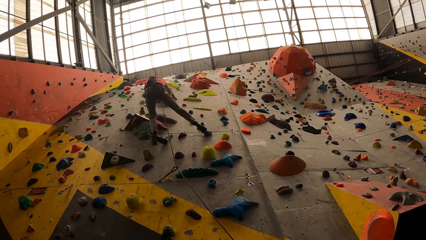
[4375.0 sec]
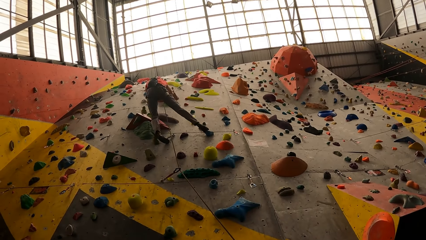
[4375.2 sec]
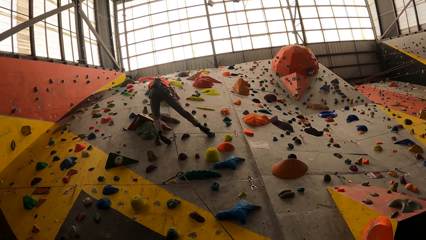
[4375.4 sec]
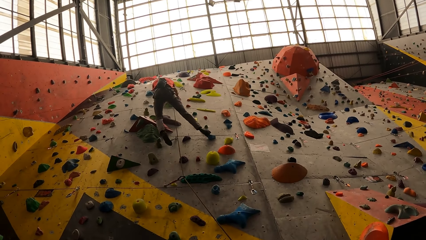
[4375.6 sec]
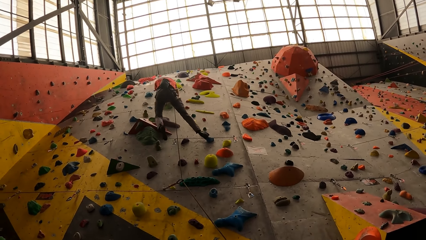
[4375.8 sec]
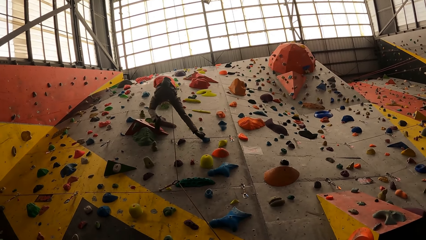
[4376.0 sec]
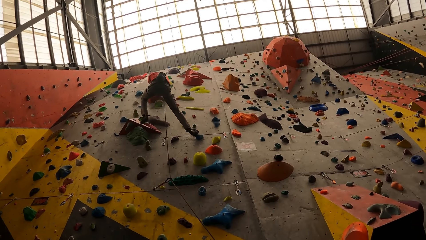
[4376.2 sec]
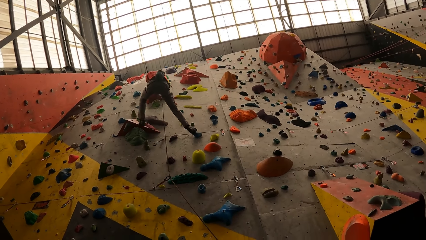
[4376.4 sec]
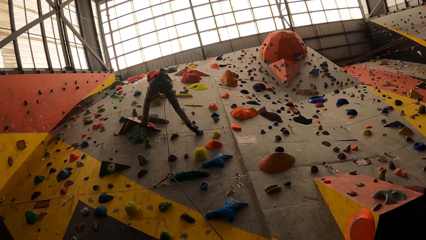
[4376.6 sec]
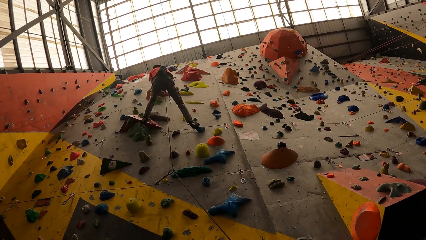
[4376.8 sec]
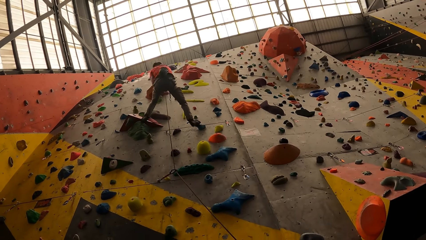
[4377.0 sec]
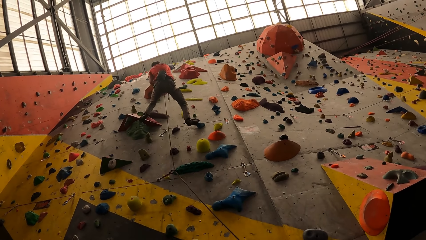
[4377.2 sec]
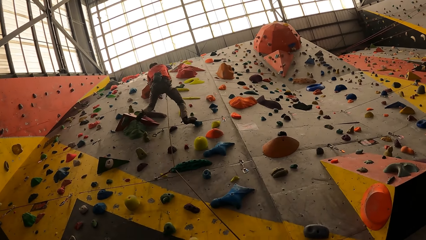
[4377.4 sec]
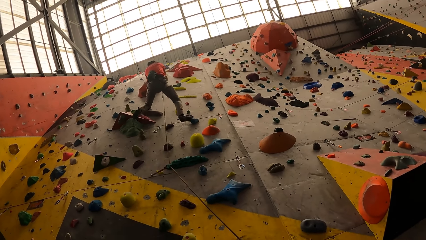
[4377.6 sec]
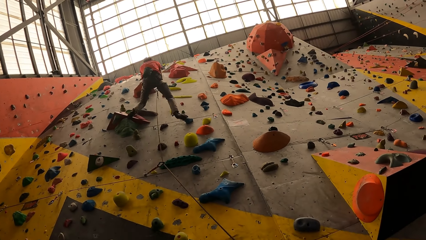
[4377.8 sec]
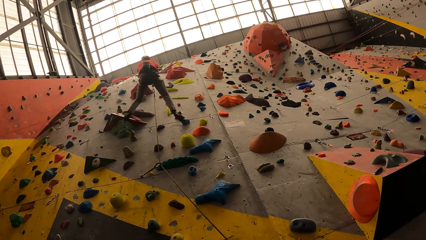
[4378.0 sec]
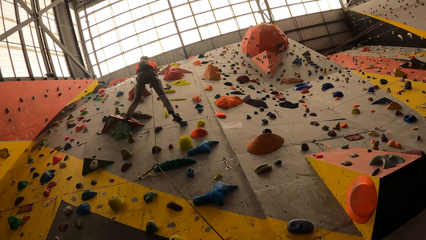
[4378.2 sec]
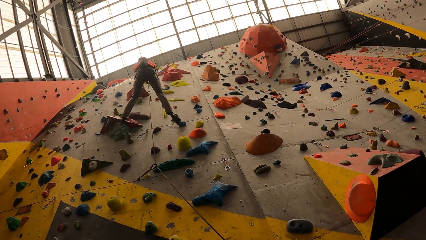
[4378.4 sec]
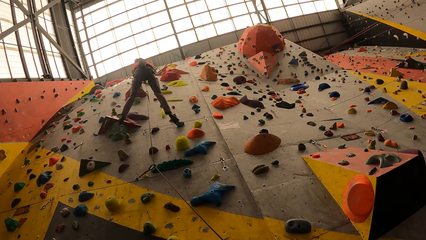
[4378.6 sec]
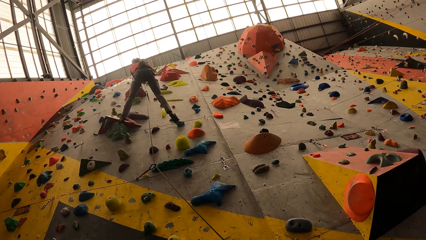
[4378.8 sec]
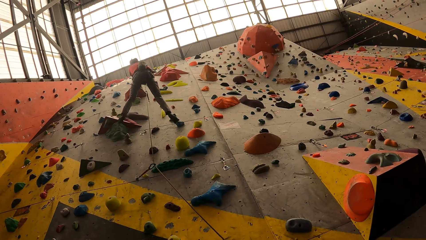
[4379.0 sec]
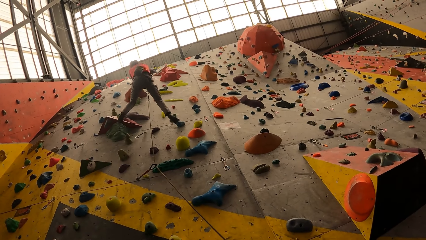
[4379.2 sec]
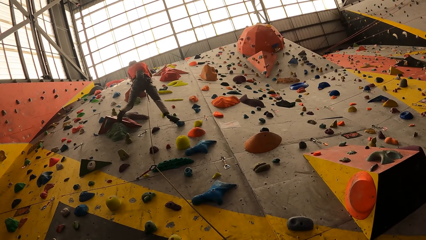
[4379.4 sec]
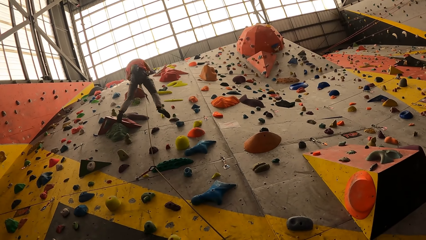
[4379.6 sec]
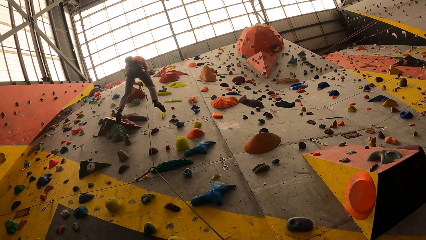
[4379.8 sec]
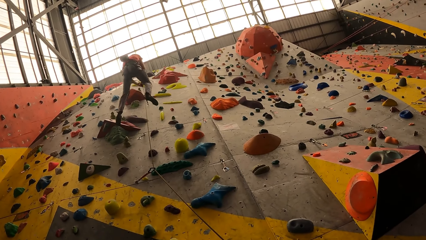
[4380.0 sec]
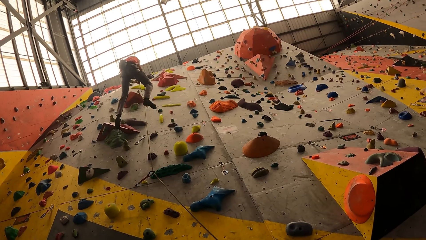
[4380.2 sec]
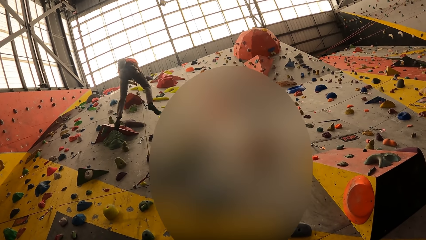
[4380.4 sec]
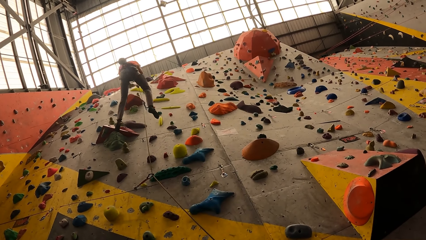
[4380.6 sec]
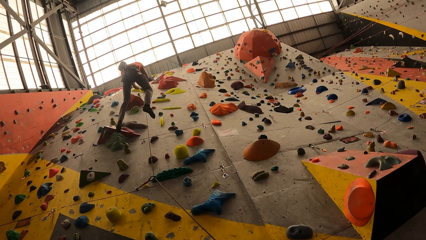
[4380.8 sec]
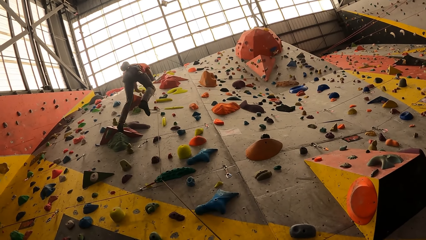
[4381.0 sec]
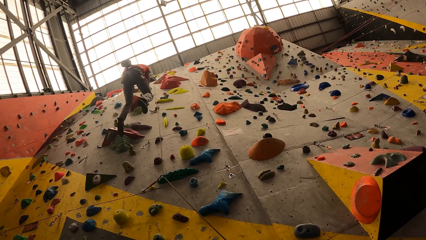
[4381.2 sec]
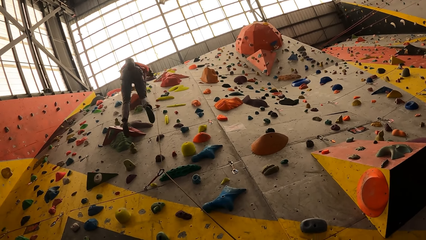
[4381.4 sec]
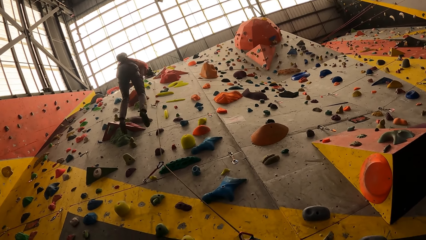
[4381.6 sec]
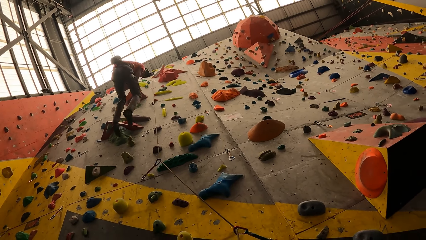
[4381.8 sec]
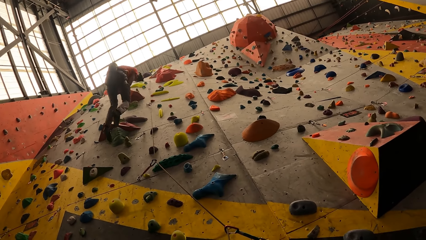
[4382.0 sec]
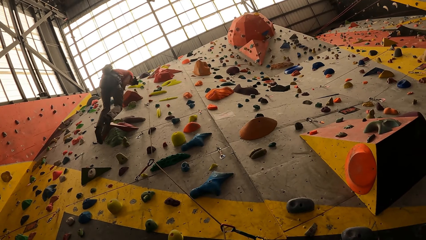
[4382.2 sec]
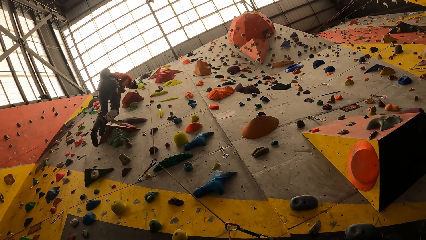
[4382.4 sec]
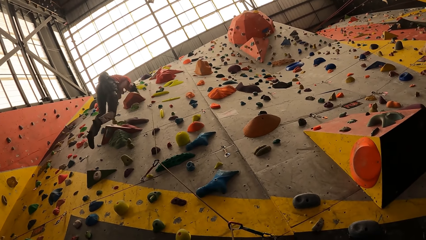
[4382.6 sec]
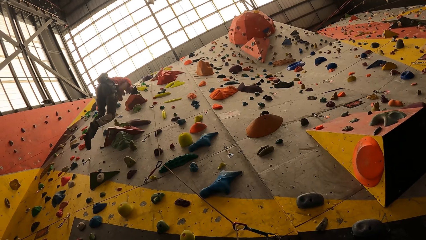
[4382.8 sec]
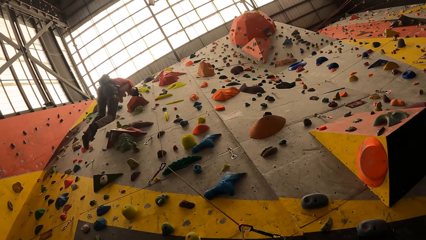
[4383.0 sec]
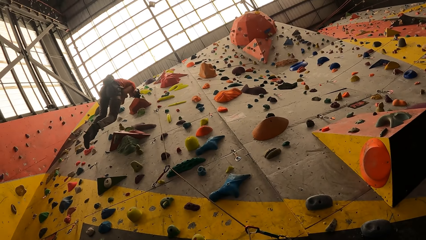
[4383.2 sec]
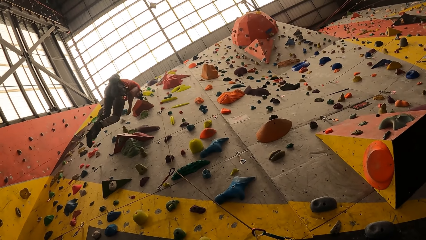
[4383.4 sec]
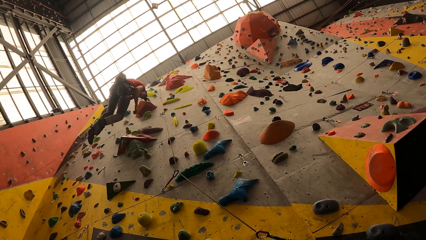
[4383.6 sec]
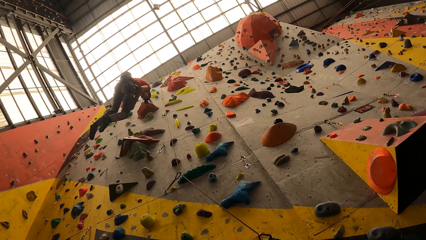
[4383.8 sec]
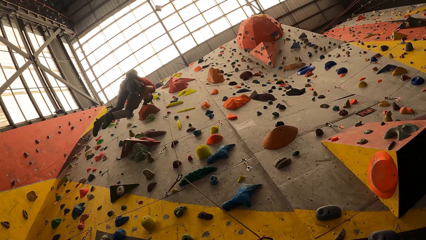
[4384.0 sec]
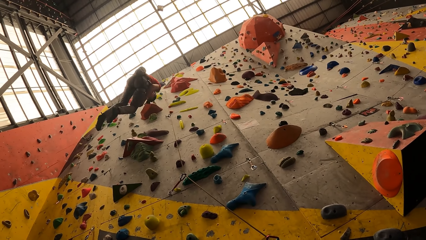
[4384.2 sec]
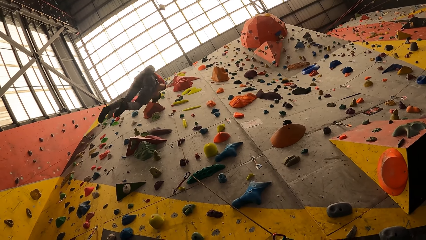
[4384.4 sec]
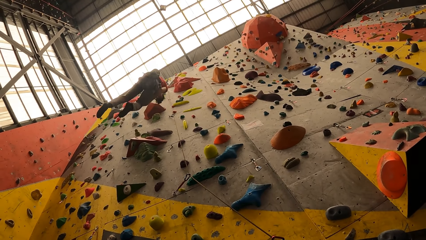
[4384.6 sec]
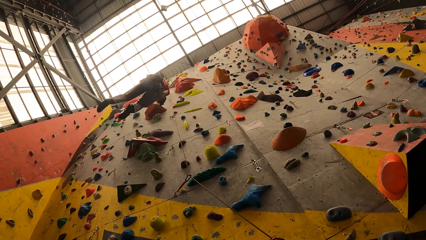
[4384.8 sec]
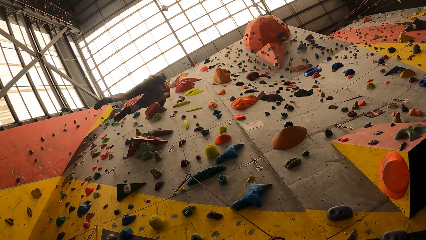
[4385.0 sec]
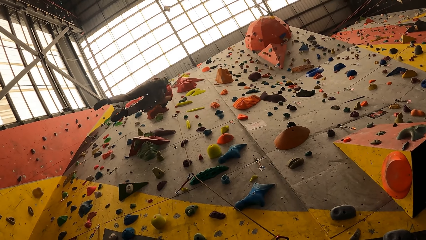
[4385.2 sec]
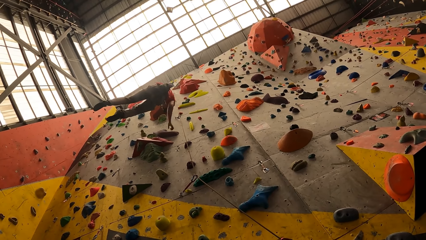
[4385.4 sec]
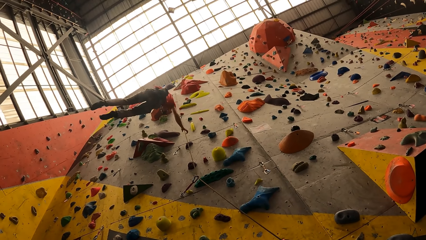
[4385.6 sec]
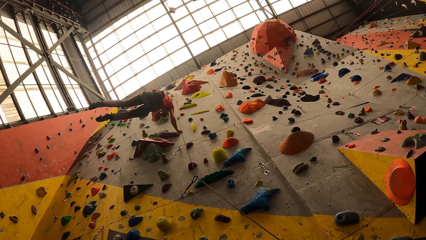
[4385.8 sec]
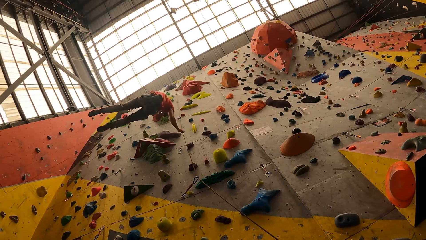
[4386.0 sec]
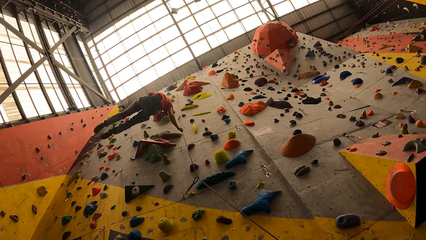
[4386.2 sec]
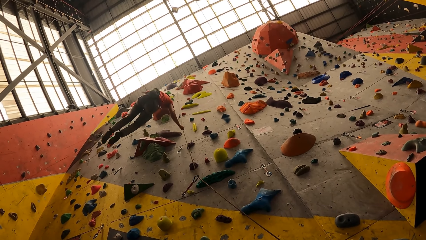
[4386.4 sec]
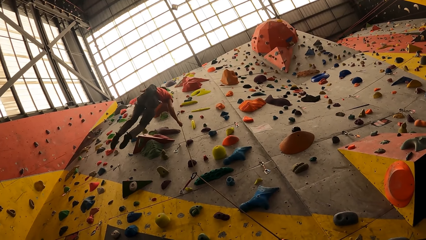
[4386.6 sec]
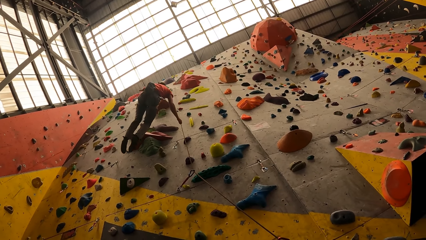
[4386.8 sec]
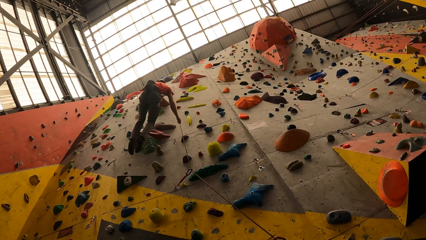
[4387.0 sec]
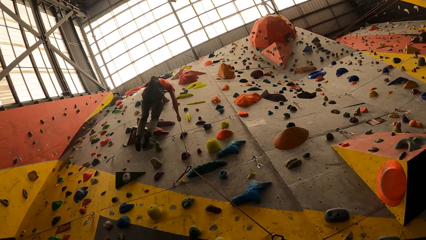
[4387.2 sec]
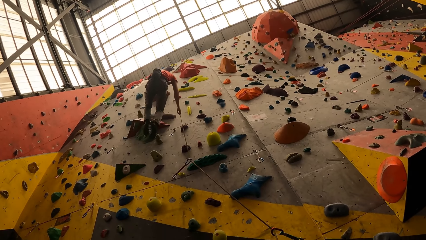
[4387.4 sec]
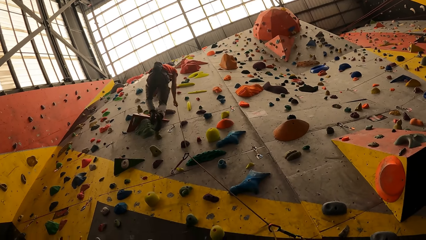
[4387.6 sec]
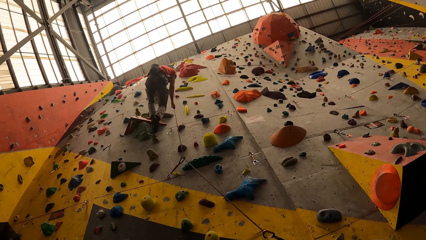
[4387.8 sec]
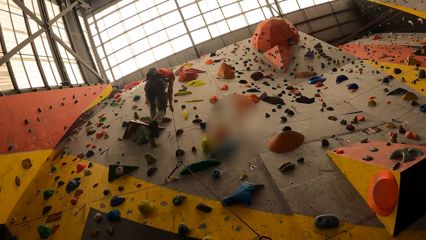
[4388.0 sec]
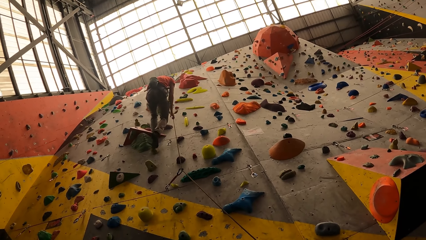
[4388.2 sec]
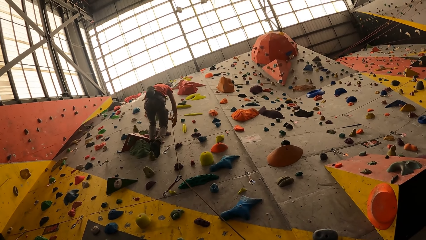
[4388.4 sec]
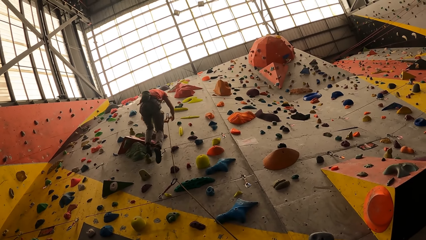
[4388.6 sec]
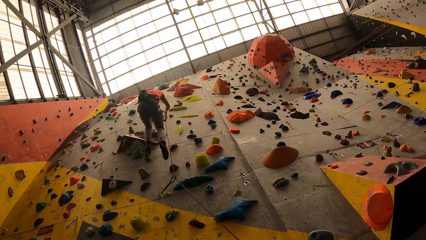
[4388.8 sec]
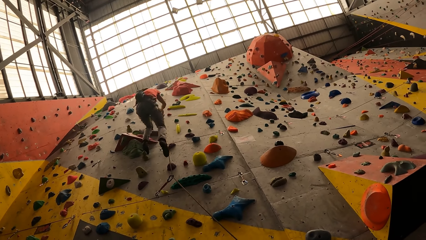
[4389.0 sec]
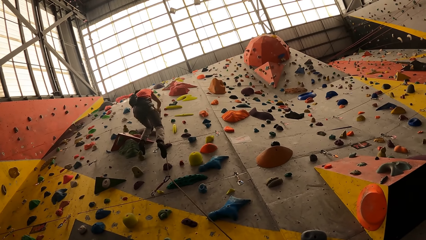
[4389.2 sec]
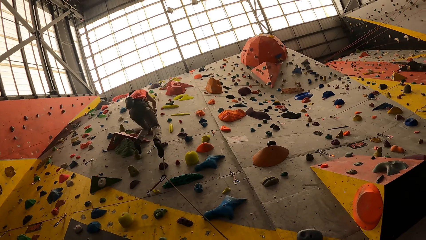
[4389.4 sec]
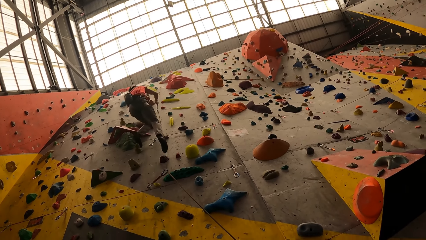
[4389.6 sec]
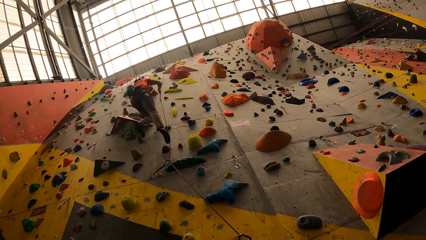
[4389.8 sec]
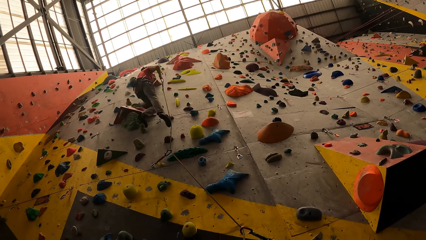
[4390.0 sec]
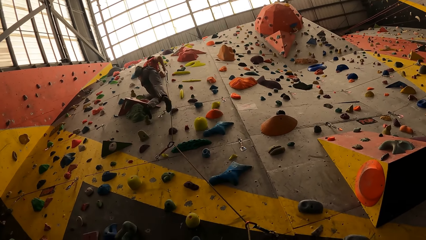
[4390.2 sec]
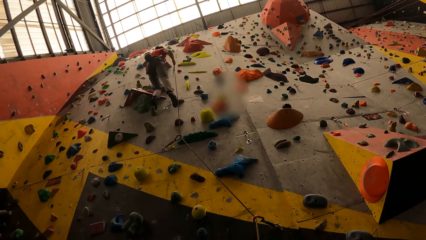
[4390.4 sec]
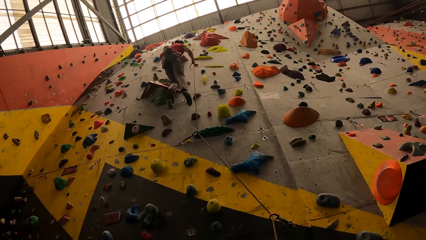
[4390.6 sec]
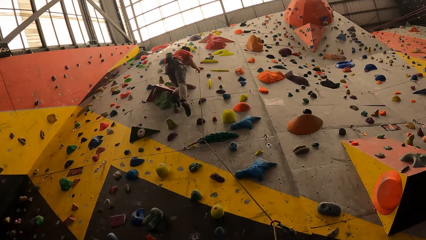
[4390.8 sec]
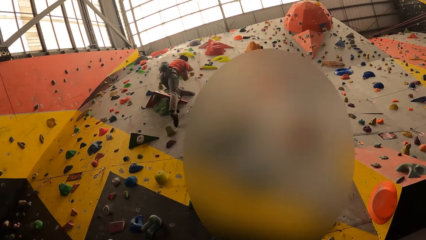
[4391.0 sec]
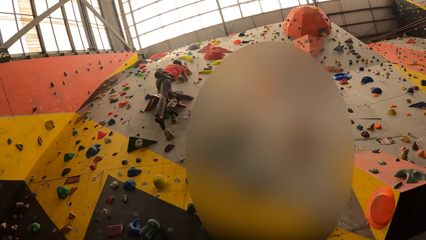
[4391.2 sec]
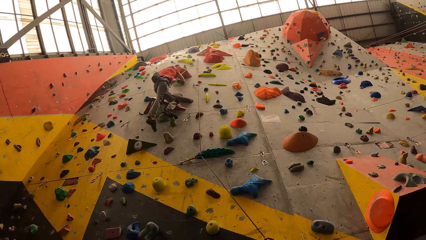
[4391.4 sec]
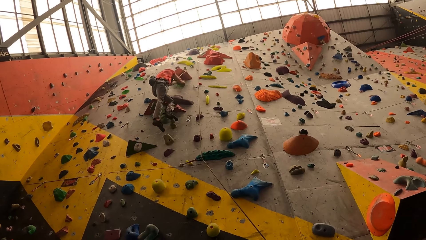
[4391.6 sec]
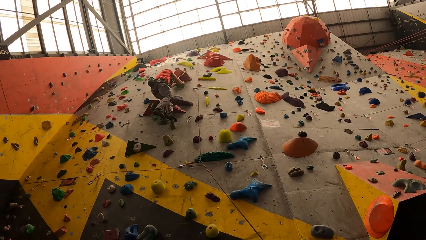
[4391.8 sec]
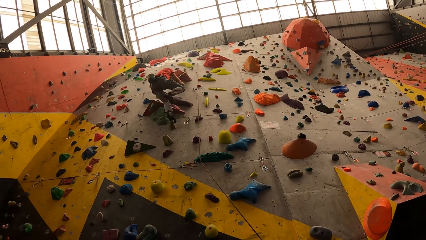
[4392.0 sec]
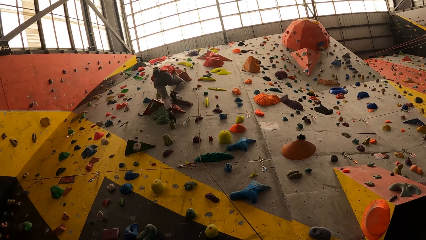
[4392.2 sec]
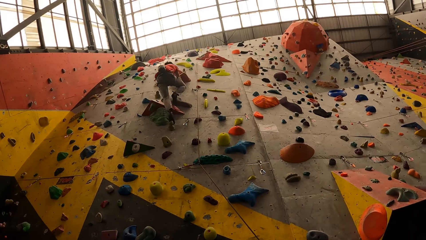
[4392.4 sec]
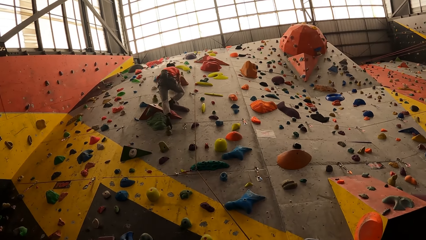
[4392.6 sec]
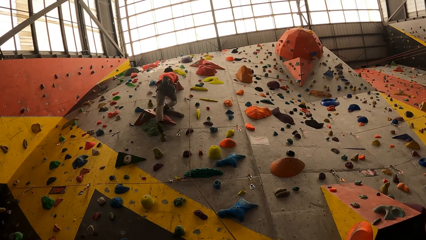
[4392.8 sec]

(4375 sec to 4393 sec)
The male slides from the wall. The male grabs the rope. The male climbs the wall.
